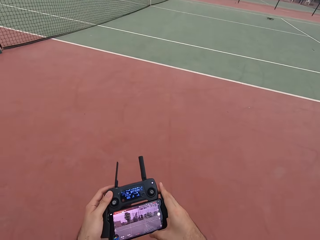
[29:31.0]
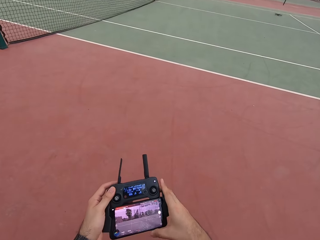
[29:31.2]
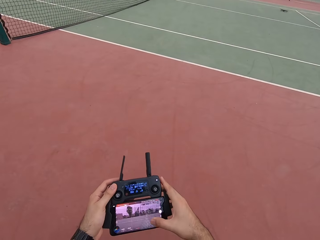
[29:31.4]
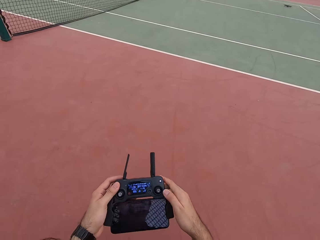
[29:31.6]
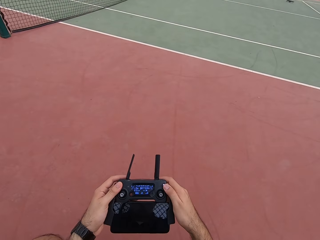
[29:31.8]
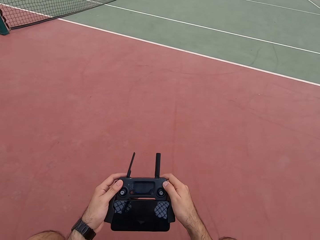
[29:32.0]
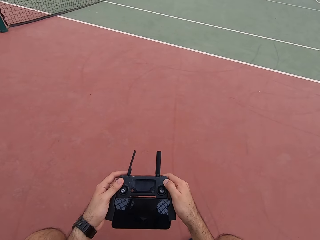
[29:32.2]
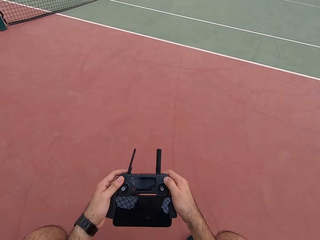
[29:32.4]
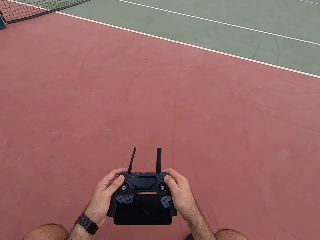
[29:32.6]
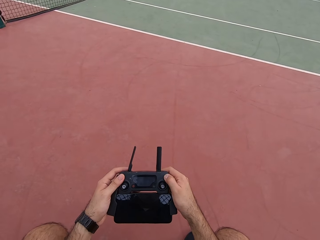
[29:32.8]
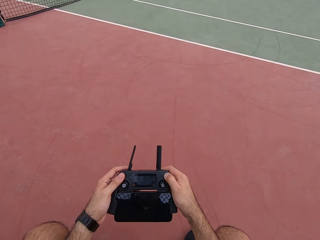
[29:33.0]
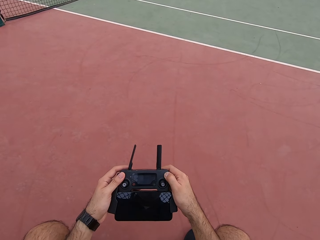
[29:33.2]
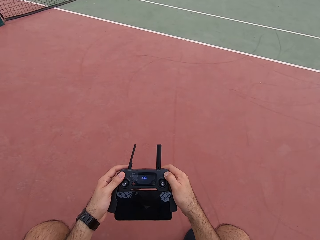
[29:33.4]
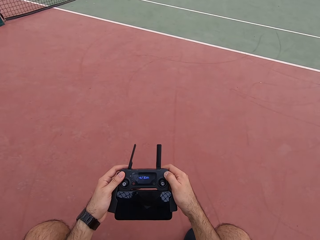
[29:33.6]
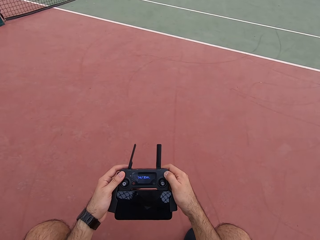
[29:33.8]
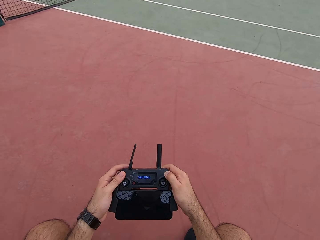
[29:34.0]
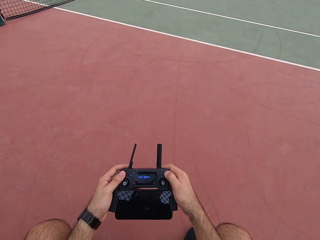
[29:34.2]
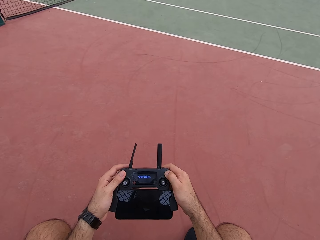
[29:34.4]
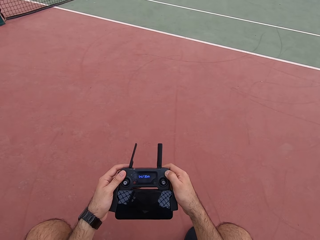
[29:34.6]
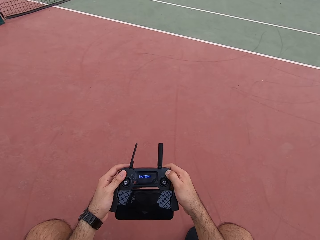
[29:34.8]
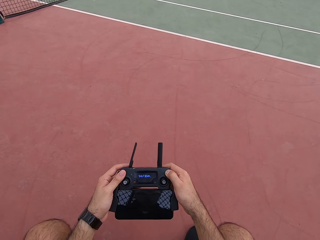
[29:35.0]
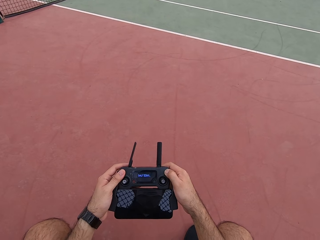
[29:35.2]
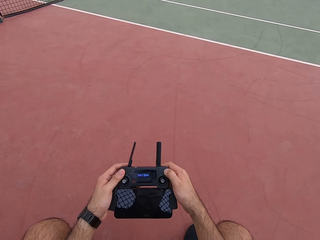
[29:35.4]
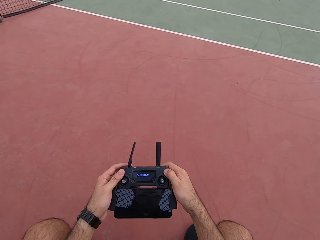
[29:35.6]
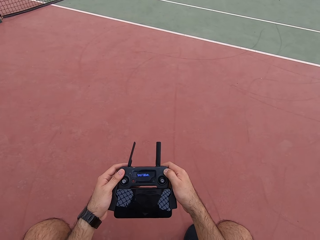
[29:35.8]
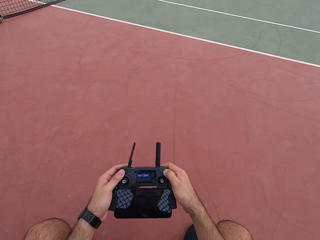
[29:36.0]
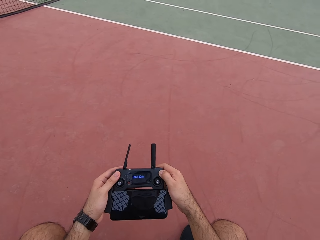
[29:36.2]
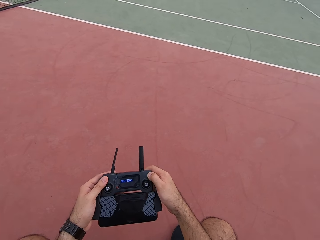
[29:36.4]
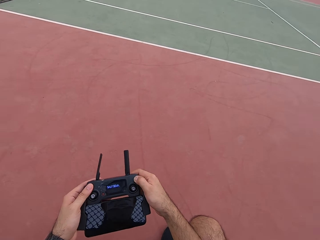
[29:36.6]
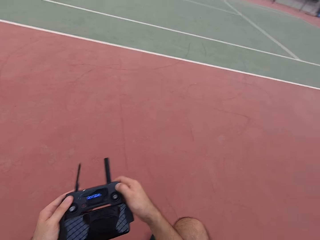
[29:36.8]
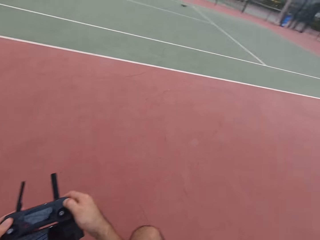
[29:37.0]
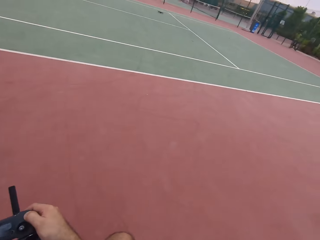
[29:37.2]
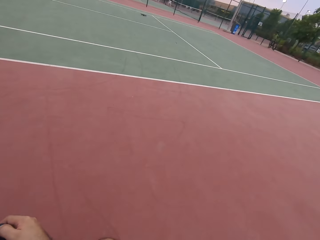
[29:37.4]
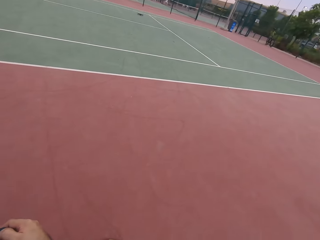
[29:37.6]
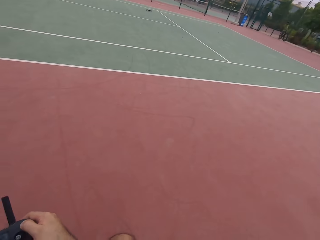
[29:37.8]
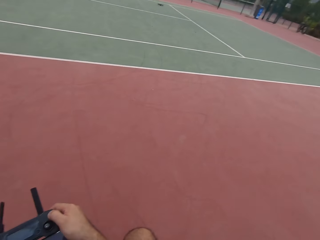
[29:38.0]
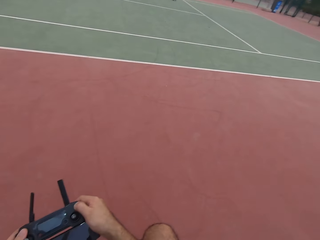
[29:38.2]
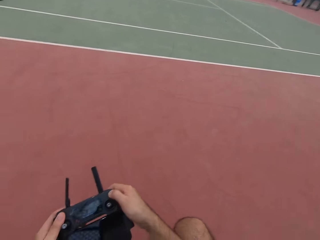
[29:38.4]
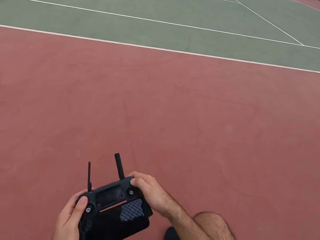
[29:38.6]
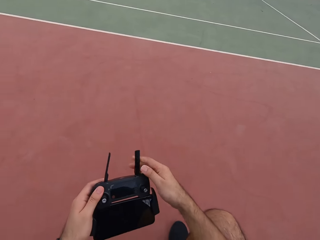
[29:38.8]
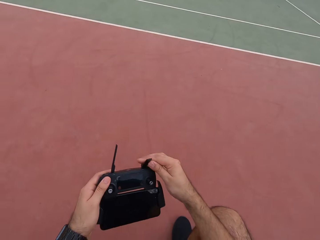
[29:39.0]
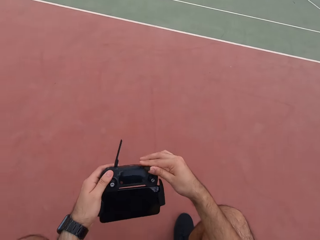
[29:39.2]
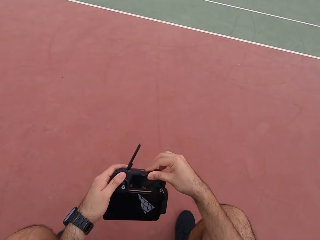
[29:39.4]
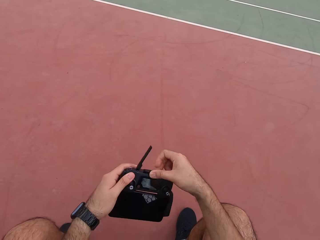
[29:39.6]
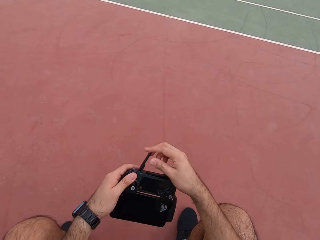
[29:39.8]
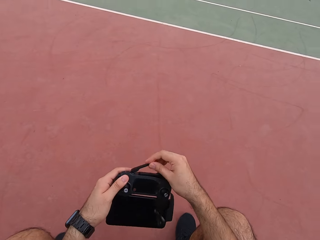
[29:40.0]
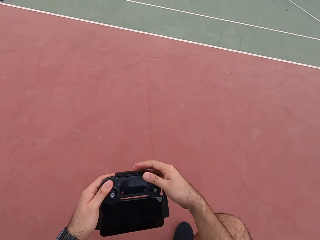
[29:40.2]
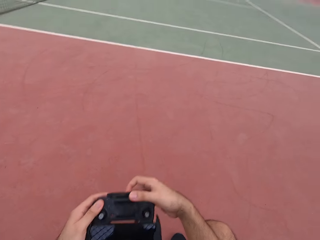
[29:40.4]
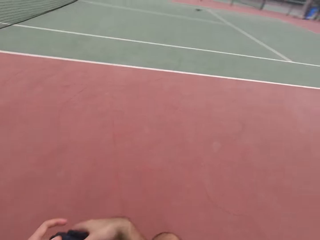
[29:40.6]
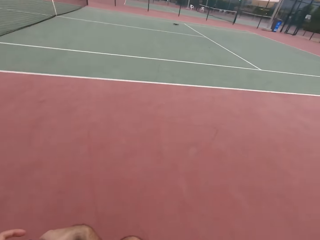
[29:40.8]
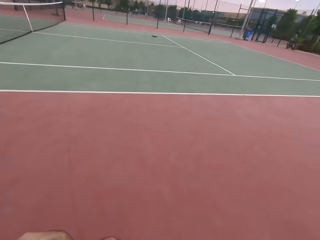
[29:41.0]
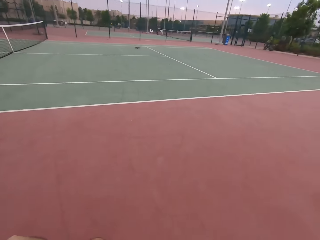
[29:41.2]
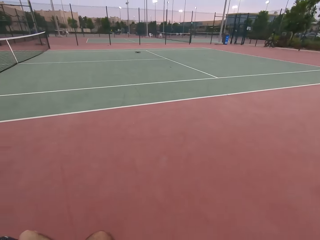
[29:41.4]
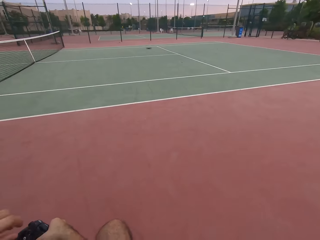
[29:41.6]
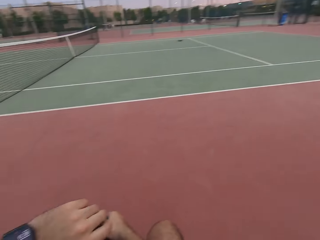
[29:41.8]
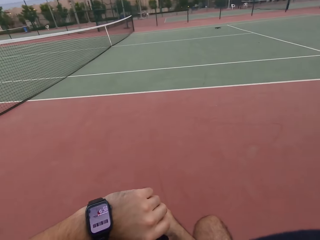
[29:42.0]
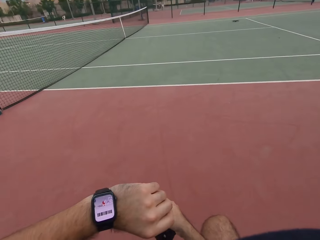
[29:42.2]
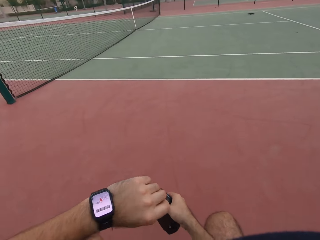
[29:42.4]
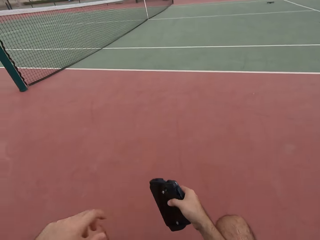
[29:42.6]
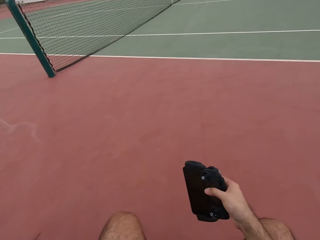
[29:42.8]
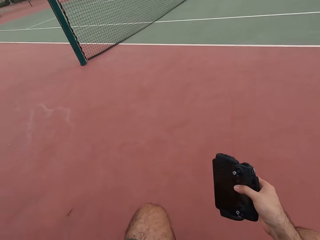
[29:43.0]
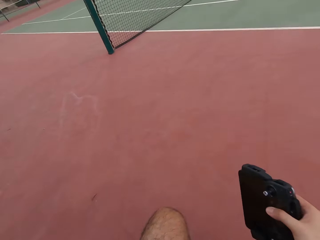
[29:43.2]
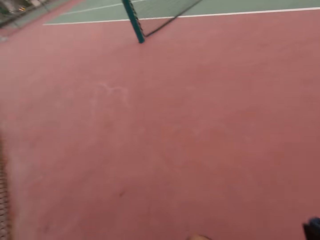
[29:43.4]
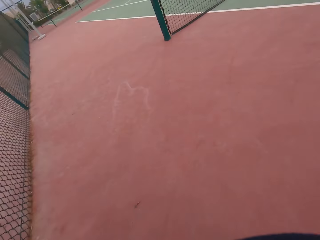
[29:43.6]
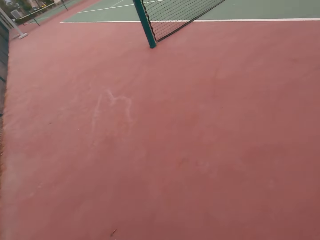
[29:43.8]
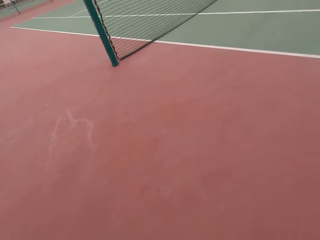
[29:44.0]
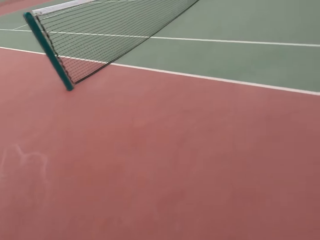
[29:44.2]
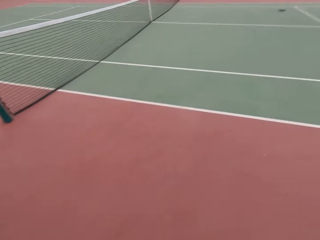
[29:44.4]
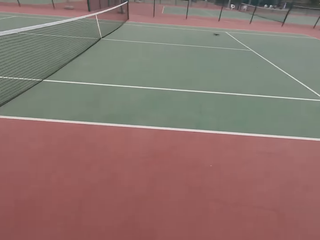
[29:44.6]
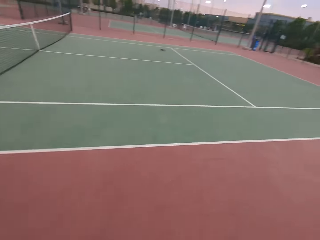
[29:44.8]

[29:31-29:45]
The camera wearer plays PS4. He uses his remote control. He looks around the tennis ball court. He plays PS4. He folds his remote control. He looks around the tennis ball court. He looks at the time on his wrist watch. He stands up.

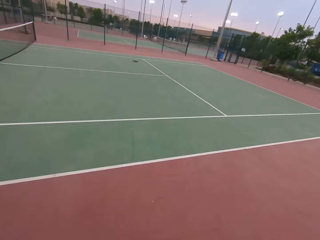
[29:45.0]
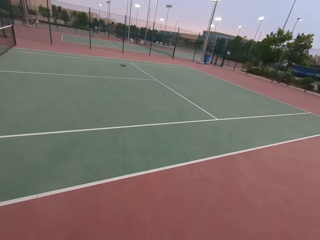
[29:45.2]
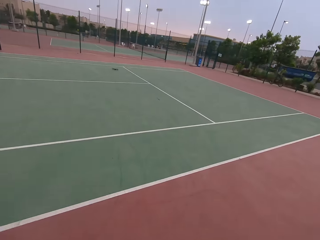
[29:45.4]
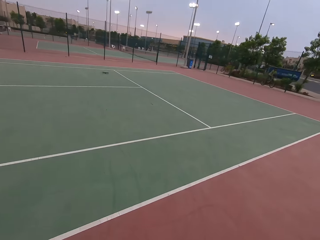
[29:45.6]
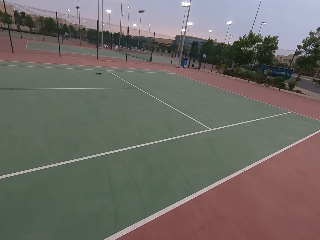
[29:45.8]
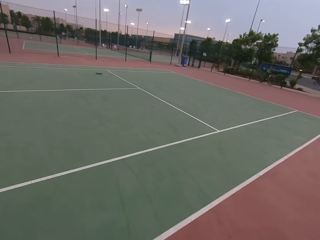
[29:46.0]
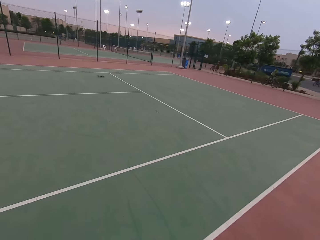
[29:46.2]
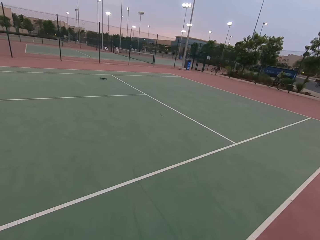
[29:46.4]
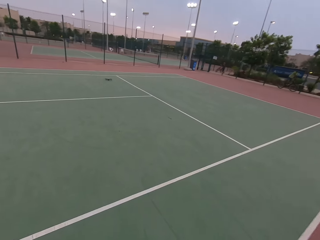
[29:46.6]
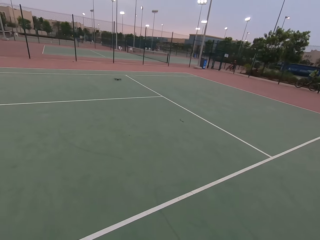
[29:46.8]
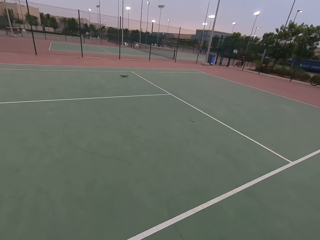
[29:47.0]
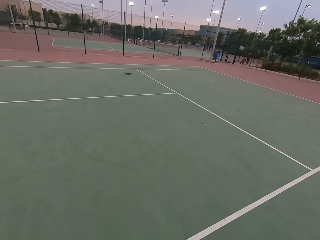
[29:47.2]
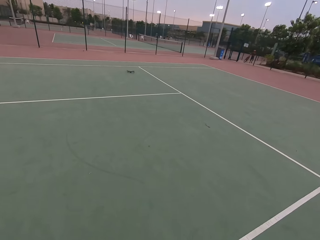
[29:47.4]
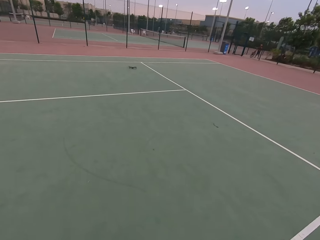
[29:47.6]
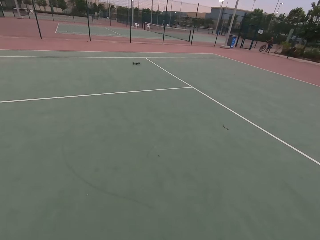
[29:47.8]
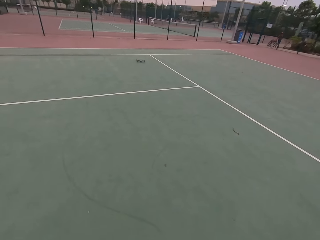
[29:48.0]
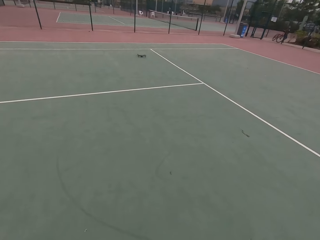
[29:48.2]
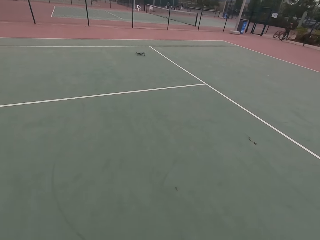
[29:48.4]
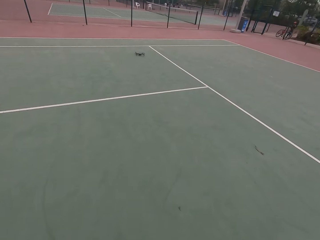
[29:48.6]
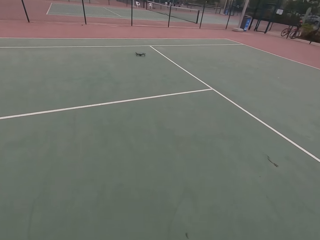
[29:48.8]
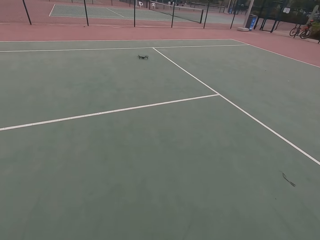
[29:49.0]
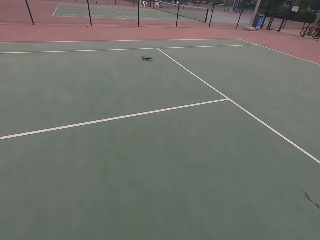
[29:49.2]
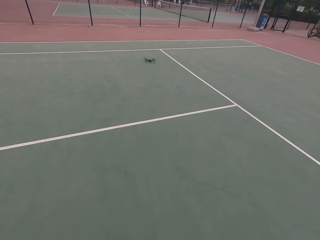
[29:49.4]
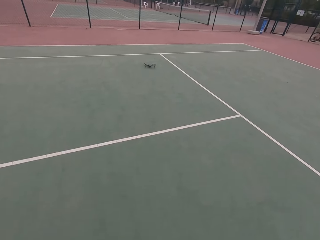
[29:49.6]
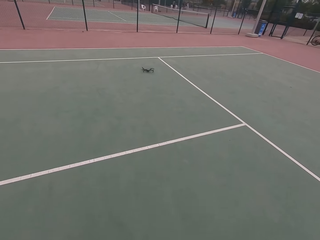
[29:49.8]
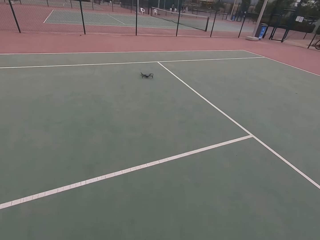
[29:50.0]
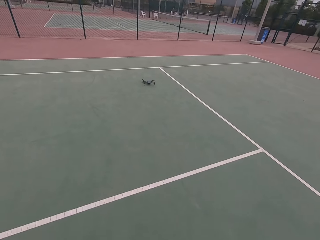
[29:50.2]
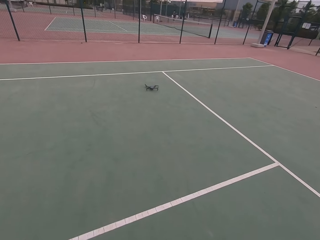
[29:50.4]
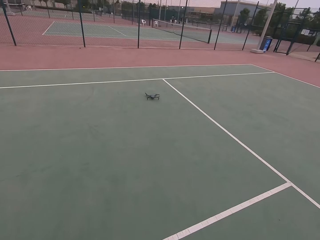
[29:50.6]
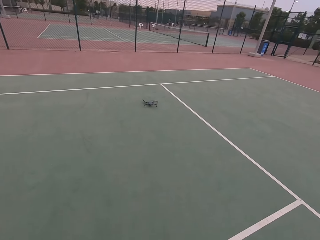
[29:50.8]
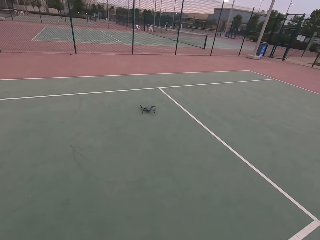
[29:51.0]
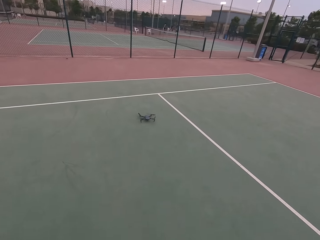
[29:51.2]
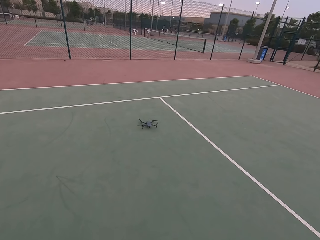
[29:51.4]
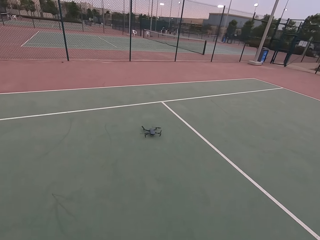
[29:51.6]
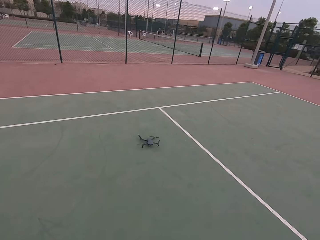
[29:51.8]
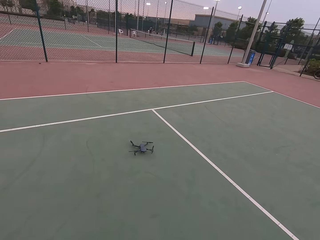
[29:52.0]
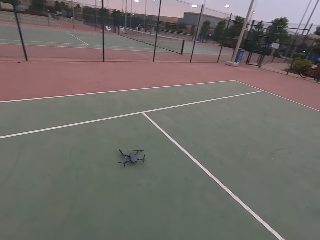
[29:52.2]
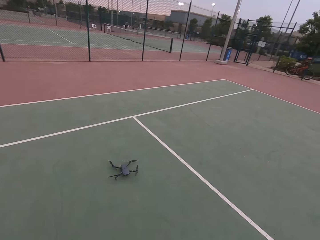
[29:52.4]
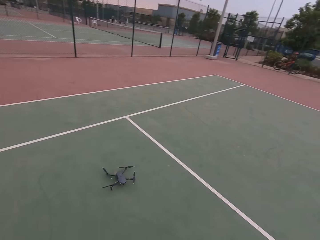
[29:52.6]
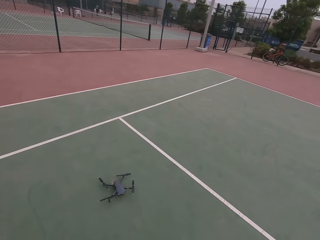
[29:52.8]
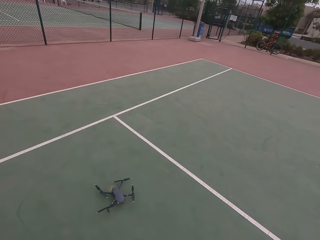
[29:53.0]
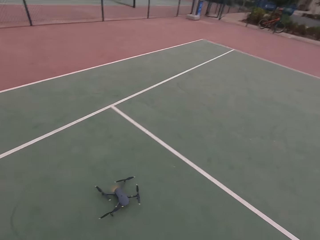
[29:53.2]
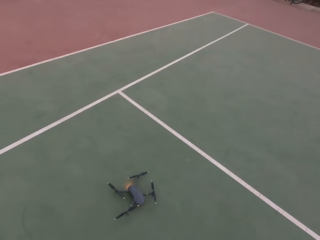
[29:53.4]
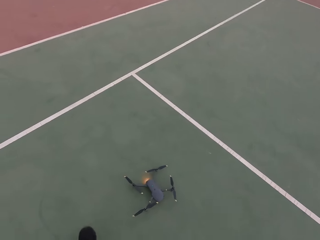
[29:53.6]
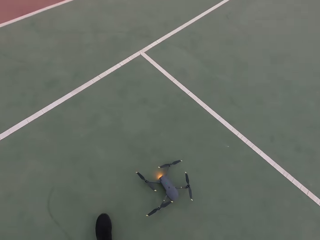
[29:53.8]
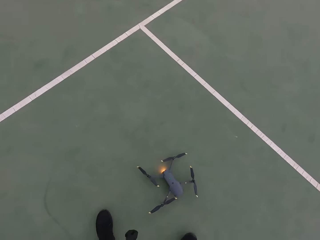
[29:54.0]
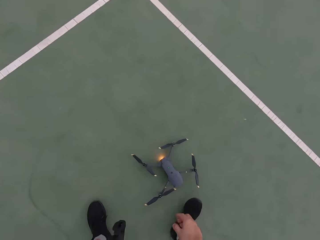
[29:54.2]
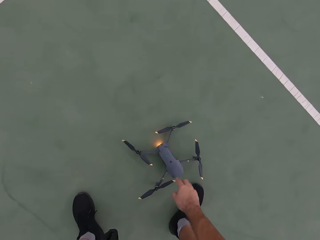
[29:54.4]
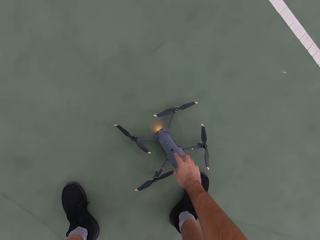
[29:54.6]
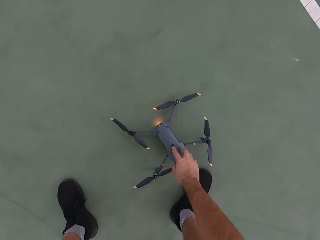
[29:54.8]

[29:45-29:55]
The camera wearer walks on the field. They walk across the tennis ball court. They approach a drone. They bend over.
